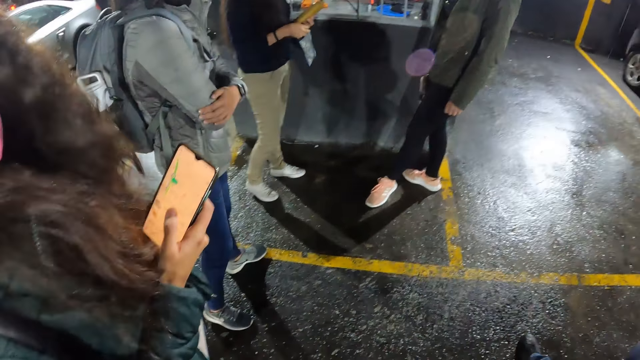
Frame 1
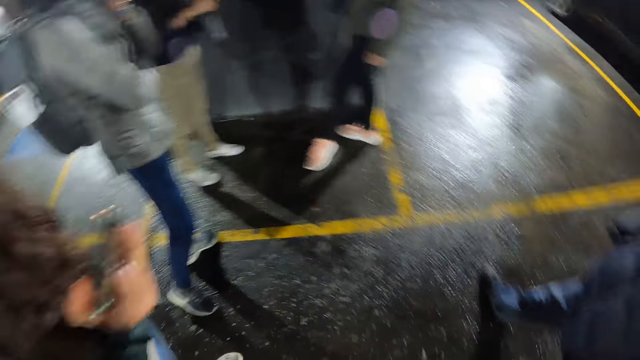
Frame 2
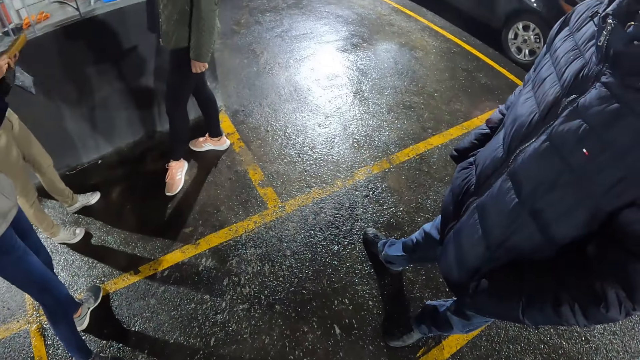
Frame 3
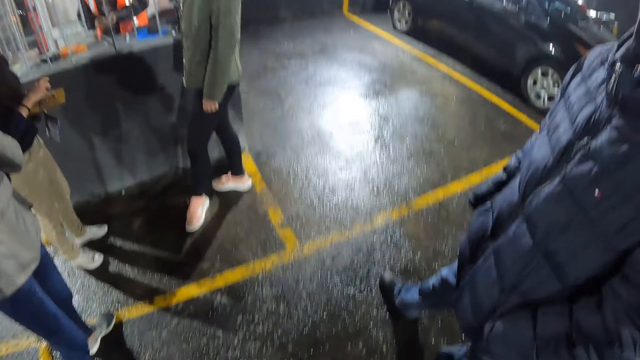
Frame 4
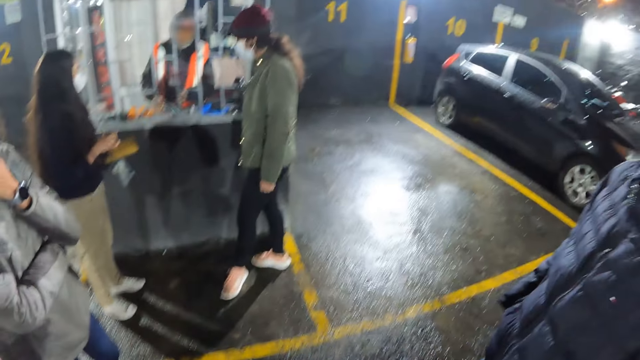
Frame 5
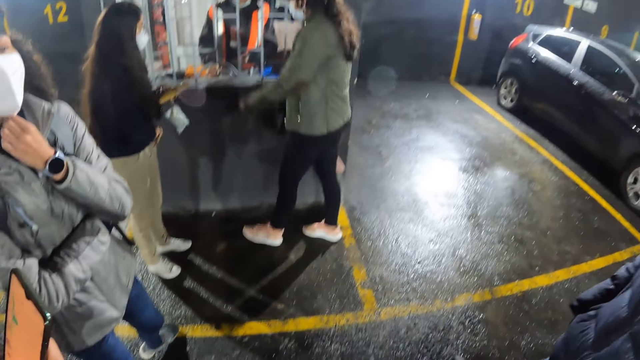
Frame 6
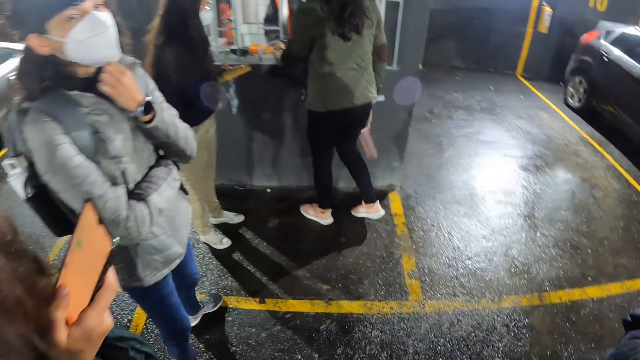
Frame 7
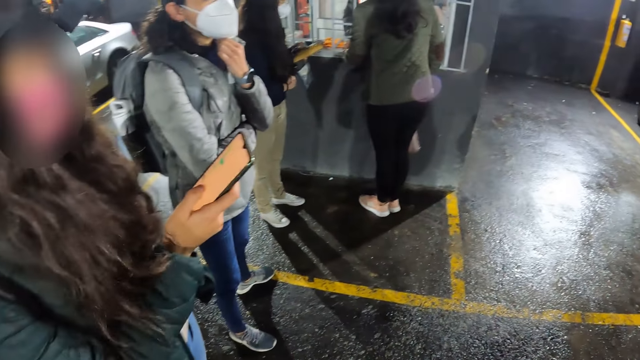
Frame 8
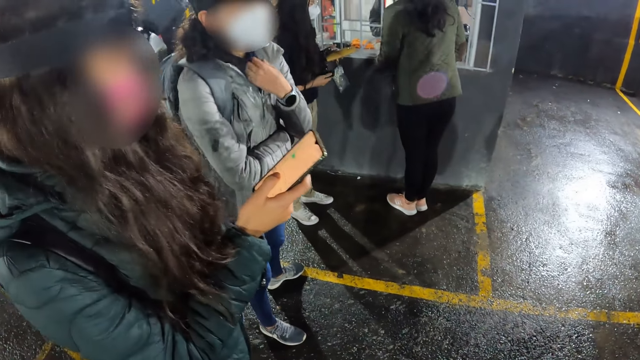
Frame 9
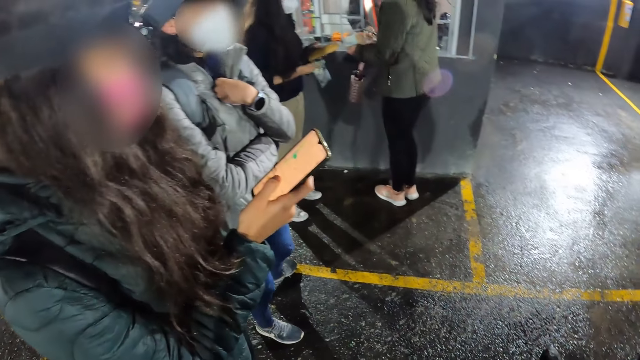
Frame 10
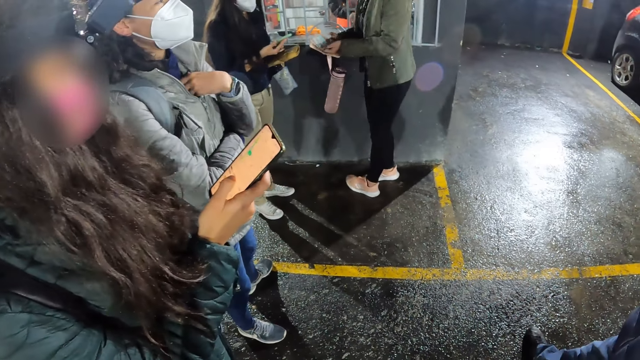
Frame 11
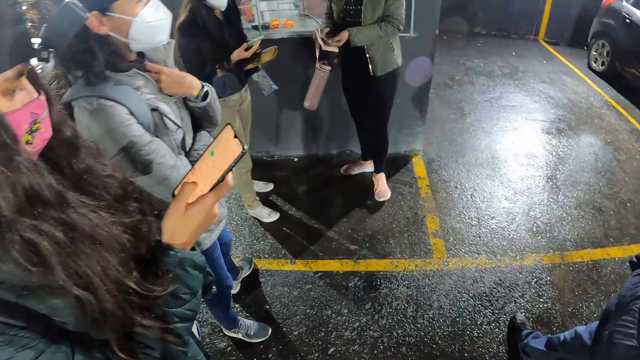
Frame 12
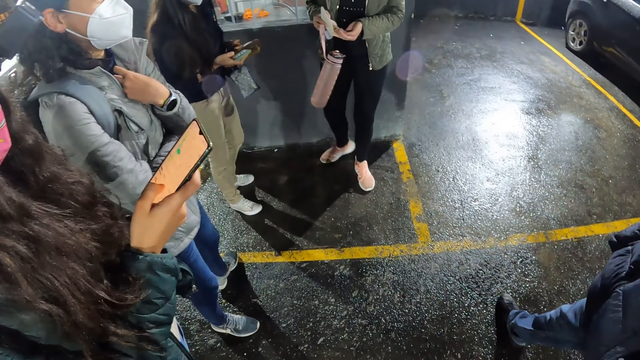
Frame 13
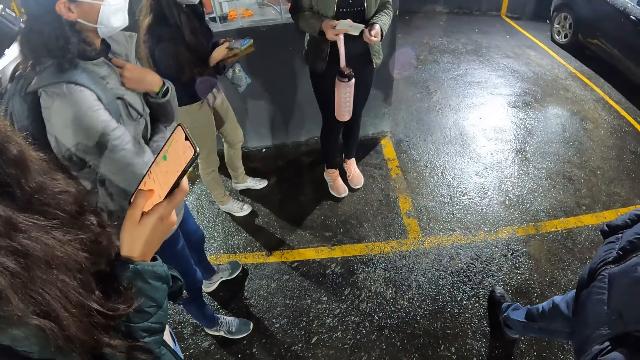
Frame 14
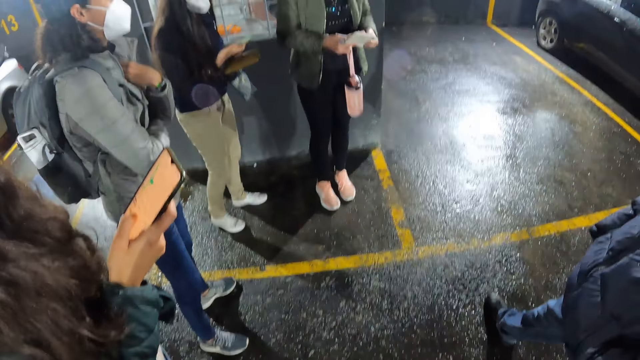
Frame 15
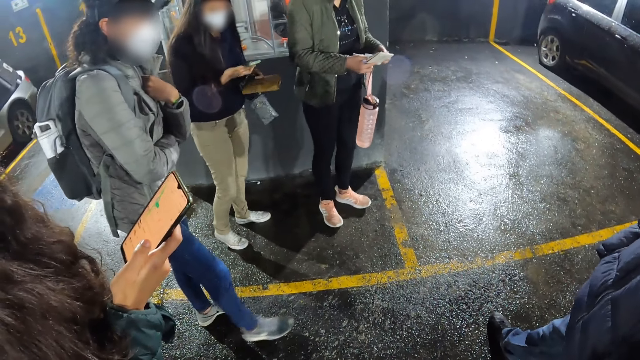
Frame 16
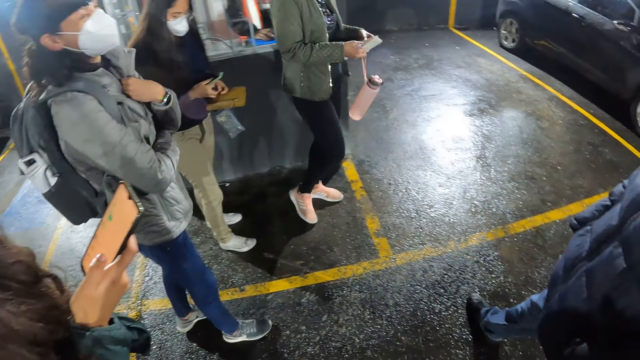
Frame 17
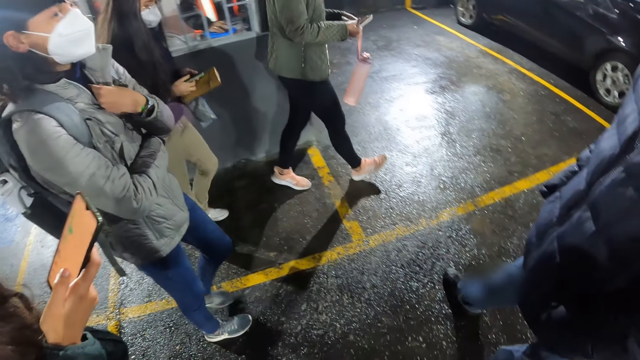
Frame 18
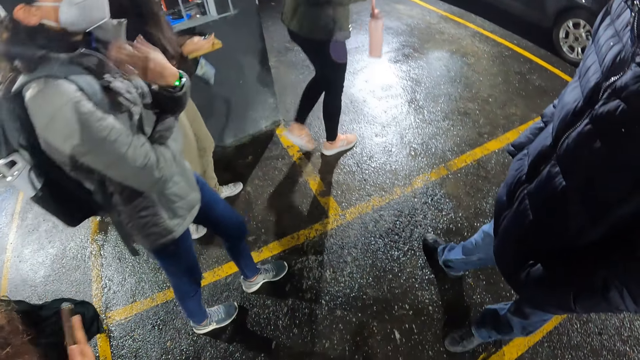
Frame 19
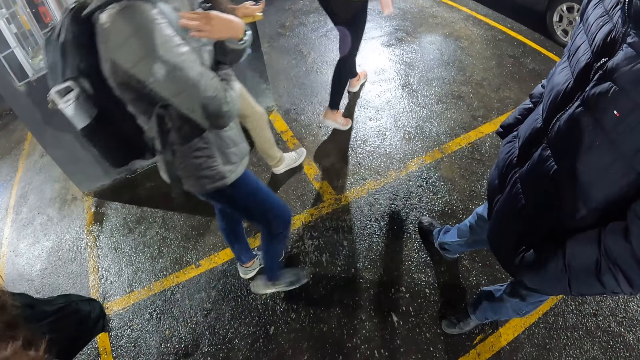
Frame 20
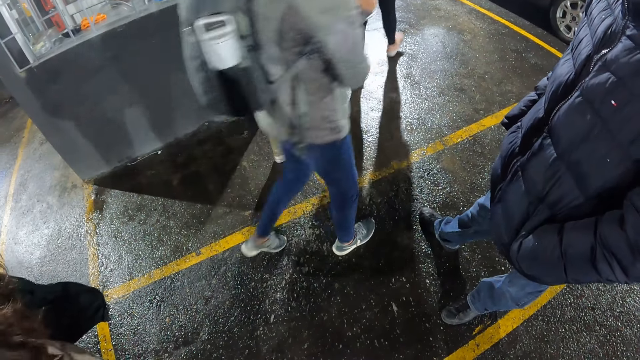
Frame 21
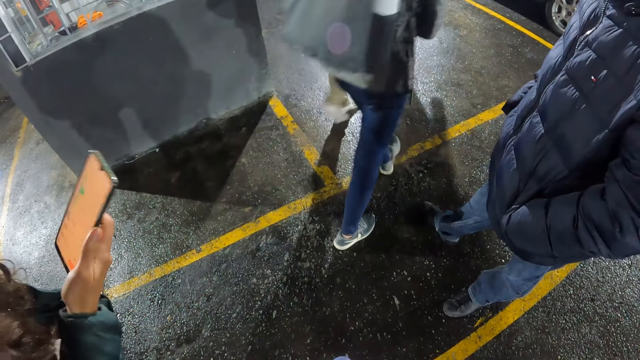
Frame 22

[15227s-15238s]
The camera wearer looks around the park. A woman holds a phone. A woman moves to the car in the parking lot. Another woman moves to the car in the parking lot. A third woman moves to the car in the parking lot.

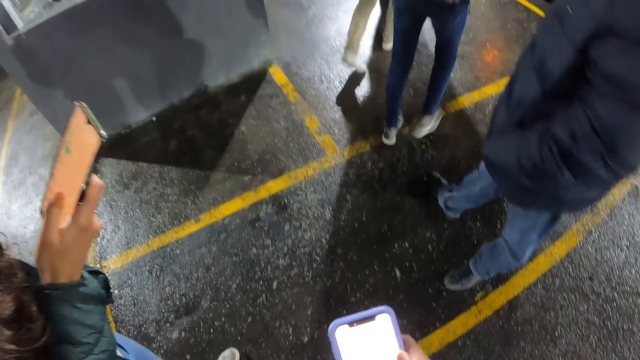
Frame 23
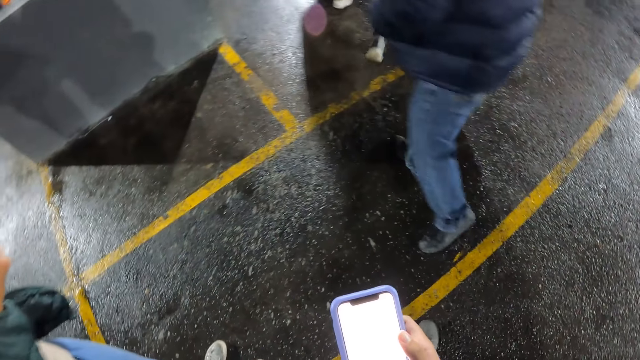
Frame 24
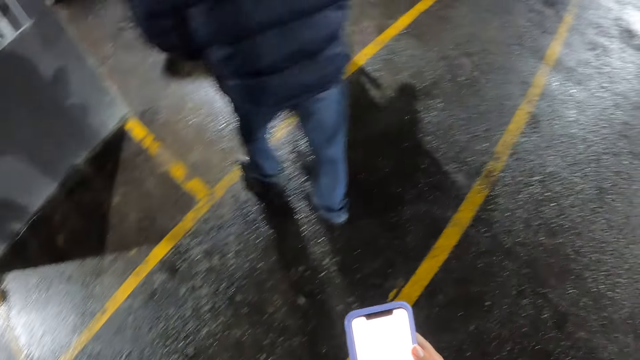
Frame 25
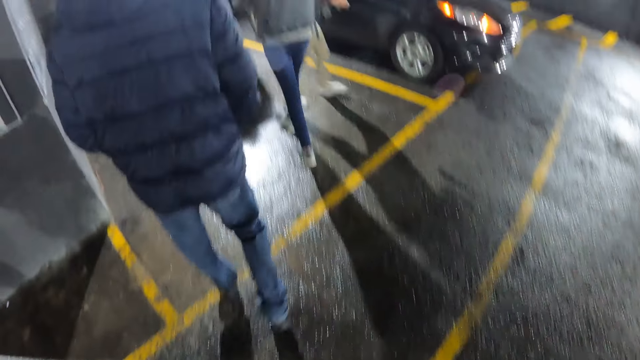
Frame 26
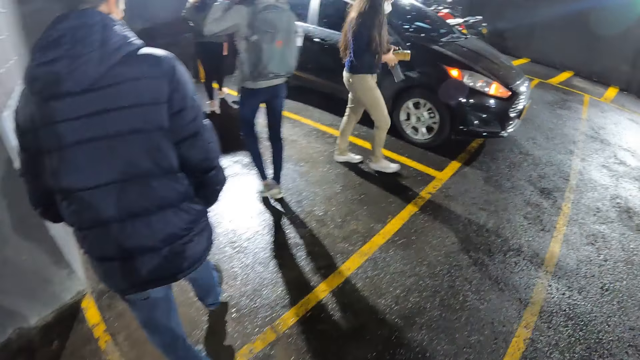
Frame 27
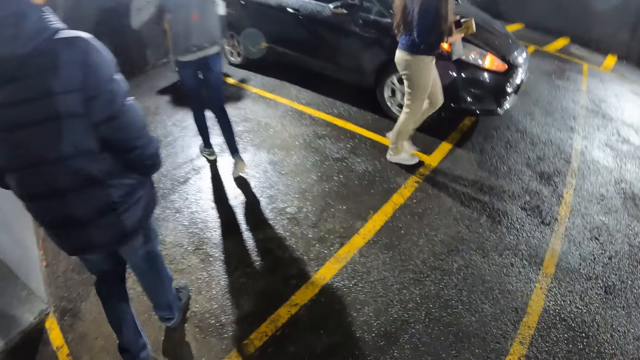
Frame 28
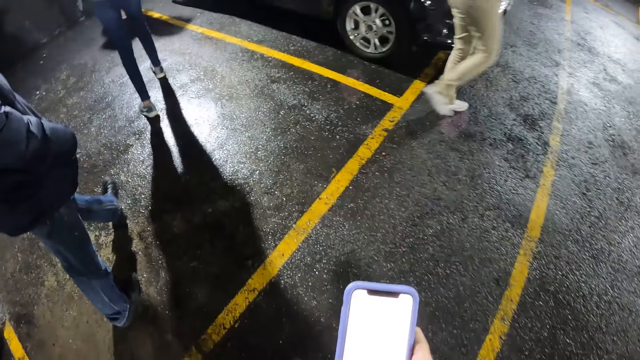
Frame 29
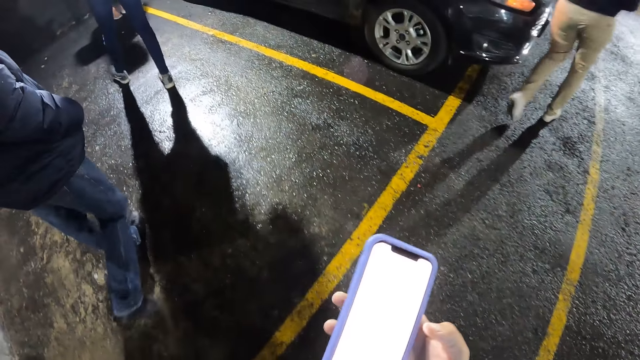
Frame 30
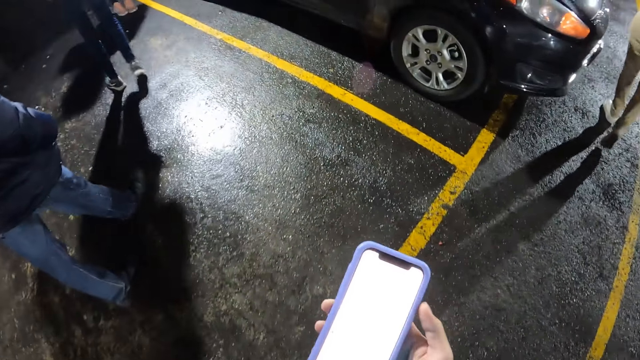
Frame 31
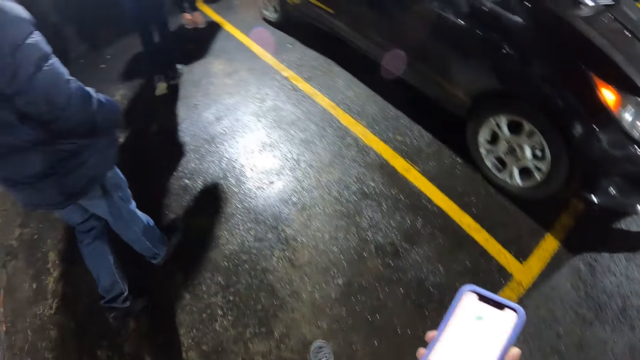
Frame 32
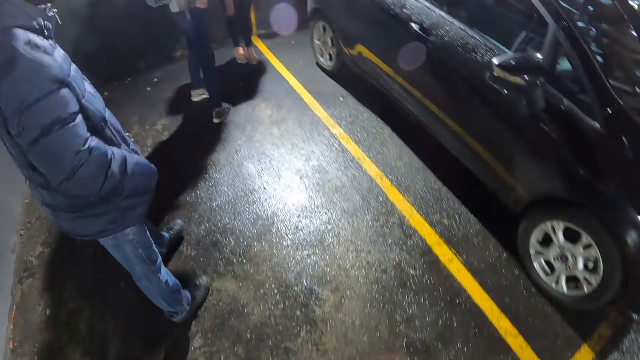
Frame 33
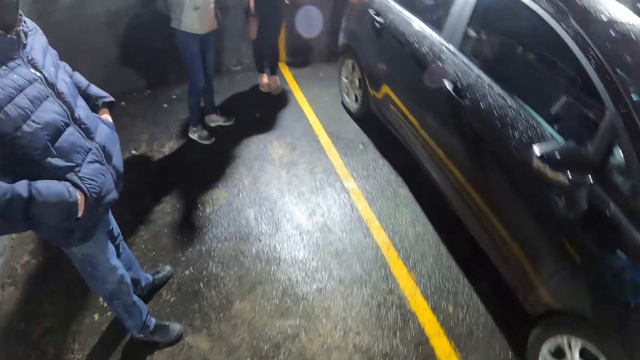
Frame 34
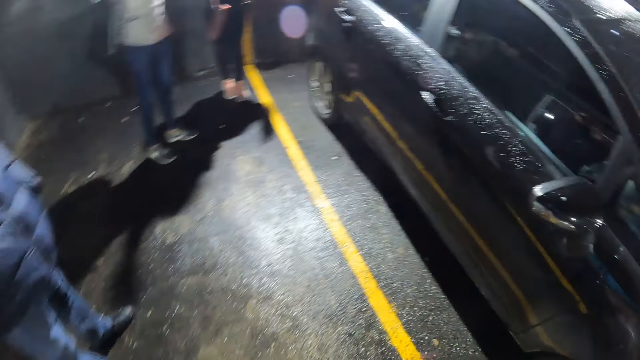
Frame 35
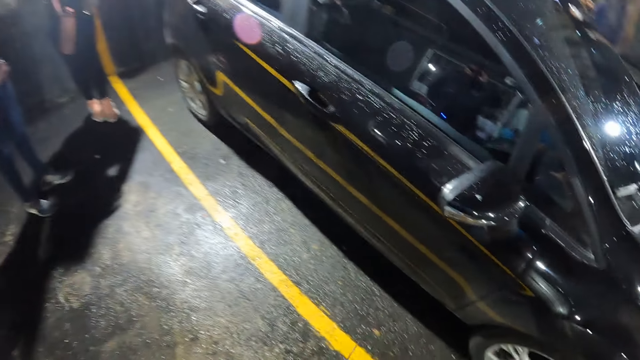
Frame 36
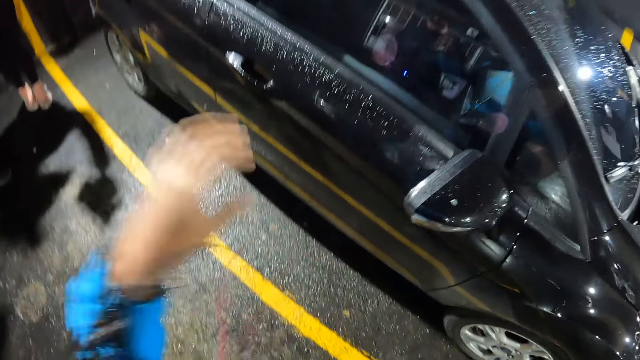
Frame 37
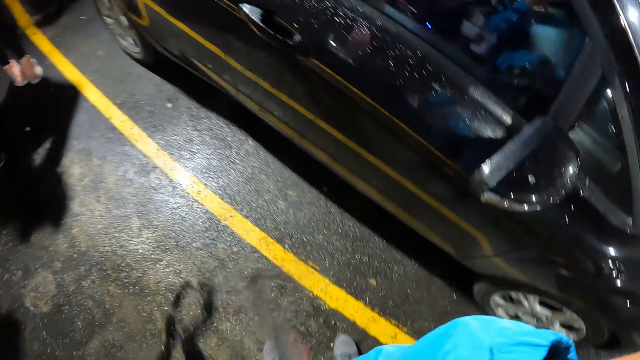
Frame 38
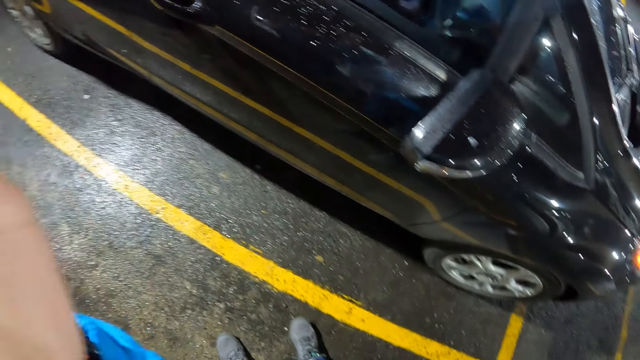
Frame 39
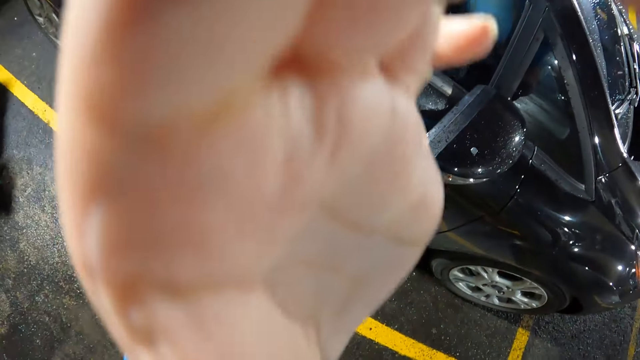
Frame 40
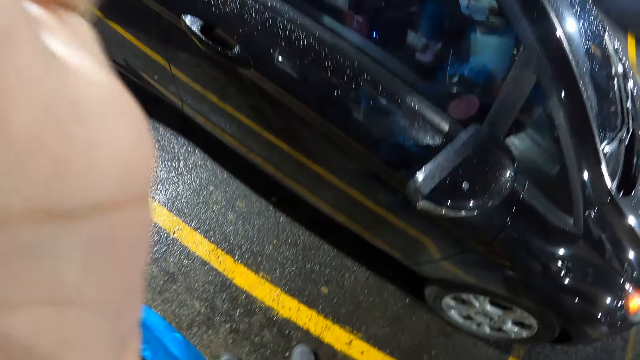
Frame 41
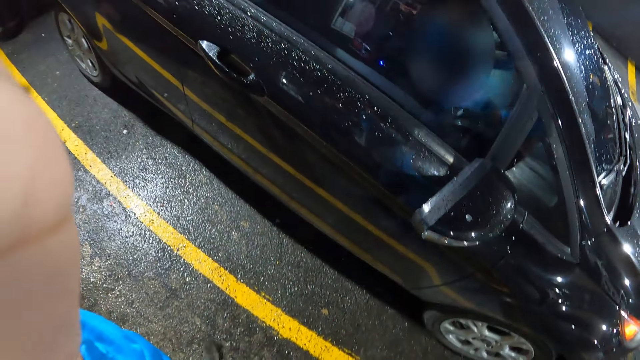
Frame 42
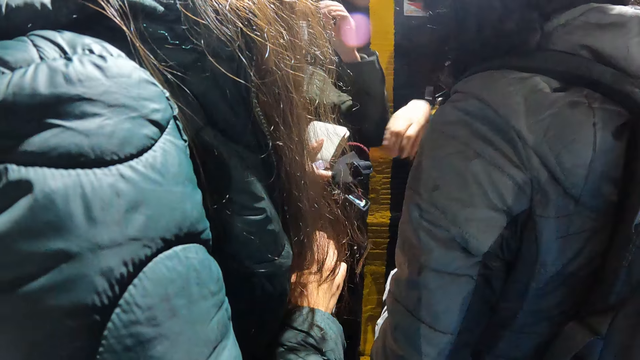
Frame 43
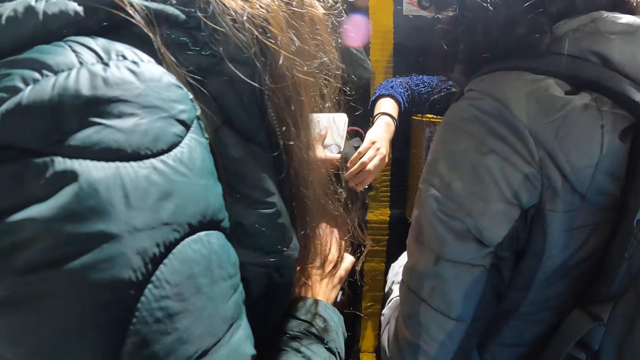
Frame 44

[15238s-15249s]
The camera wearer operates a phone. A woman operates a phone. A man moves to the car in the parking lot. The camera wearer operates the phone. They walk around the parking lot. They move to the car in the parking lot. They operate the phone. They walk around the parking lot. They touch their head with their left hand. They hold the camera, pull their hand off the camera and adjust the camera.
